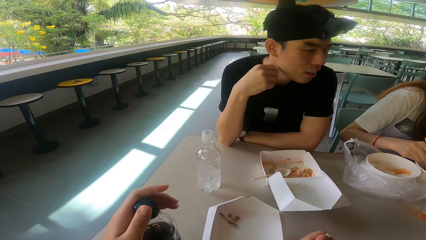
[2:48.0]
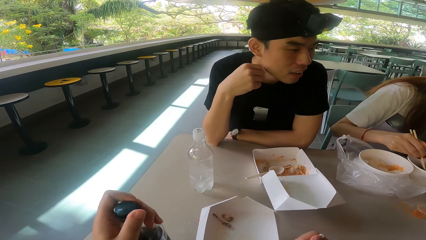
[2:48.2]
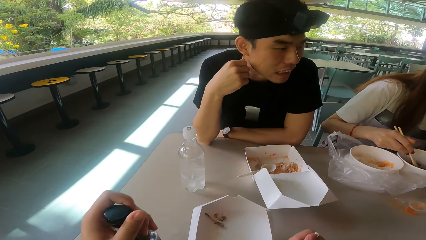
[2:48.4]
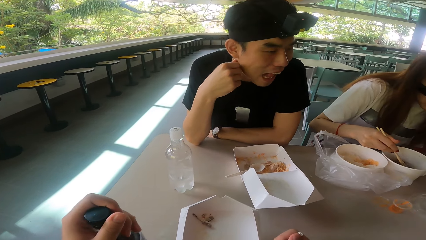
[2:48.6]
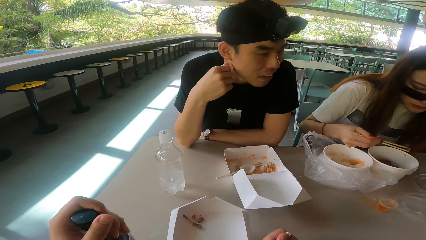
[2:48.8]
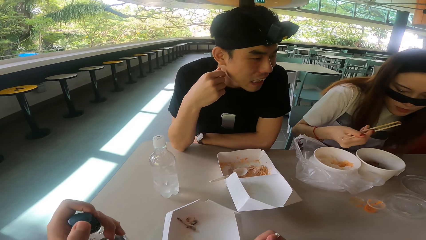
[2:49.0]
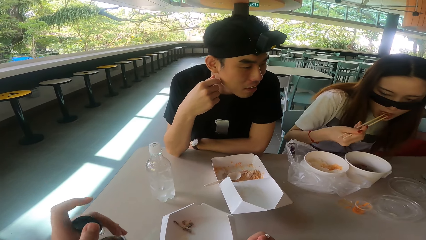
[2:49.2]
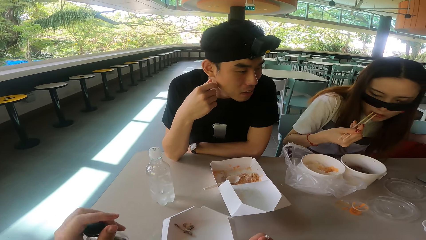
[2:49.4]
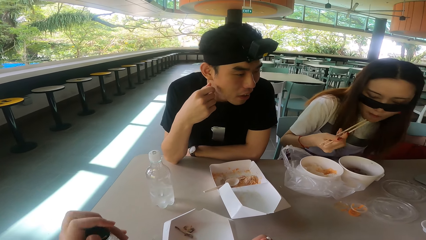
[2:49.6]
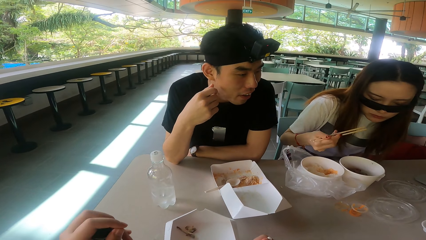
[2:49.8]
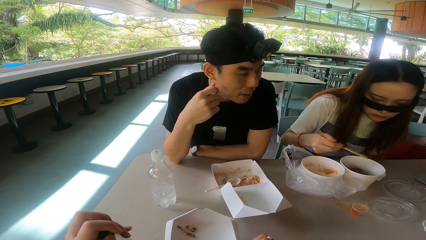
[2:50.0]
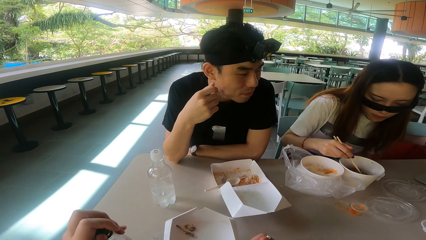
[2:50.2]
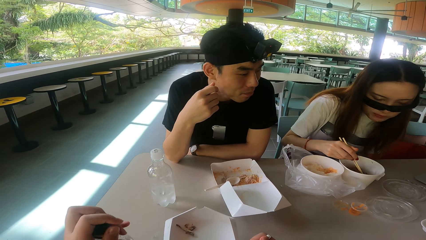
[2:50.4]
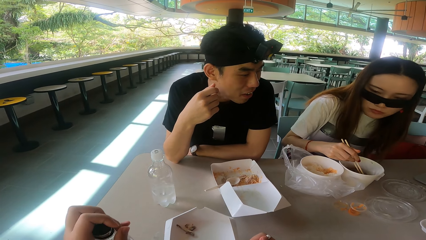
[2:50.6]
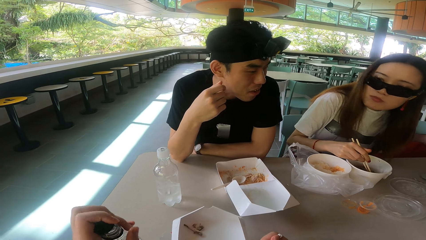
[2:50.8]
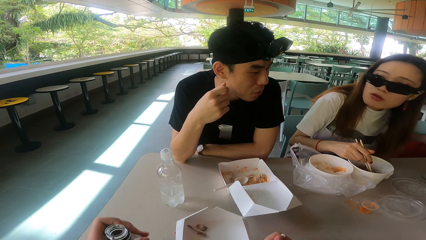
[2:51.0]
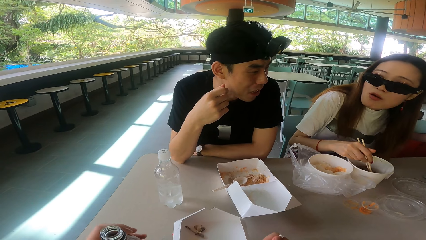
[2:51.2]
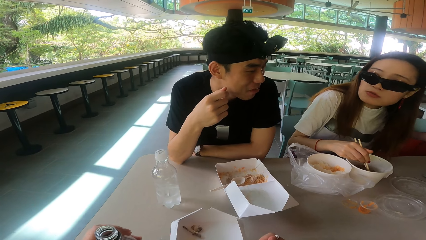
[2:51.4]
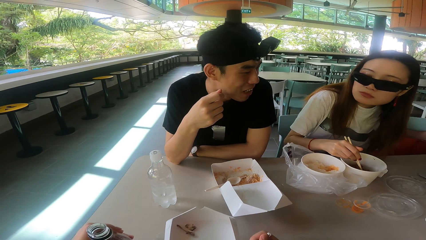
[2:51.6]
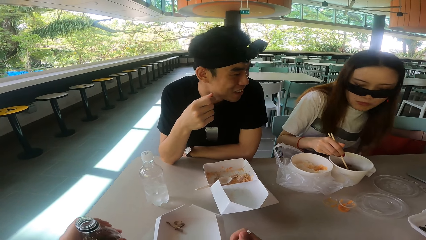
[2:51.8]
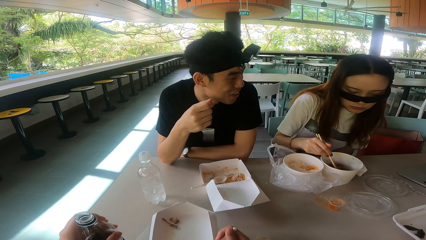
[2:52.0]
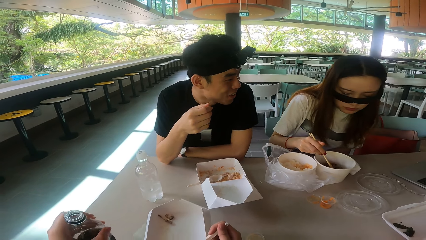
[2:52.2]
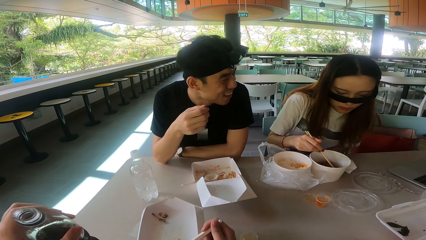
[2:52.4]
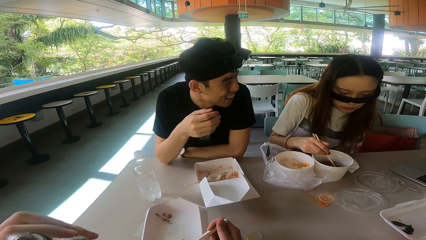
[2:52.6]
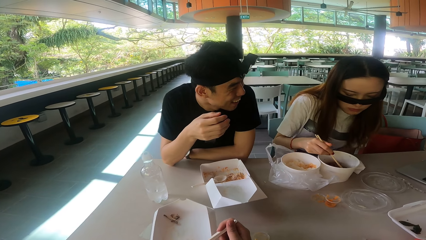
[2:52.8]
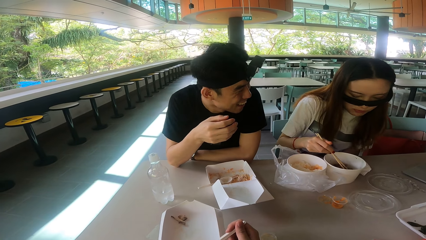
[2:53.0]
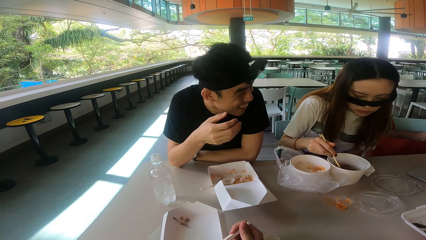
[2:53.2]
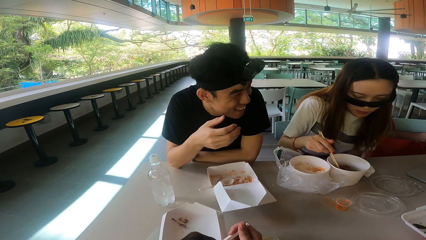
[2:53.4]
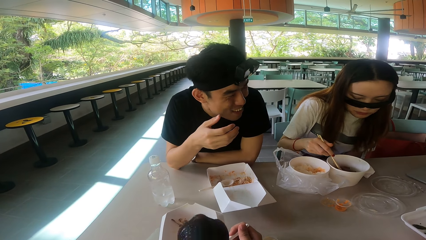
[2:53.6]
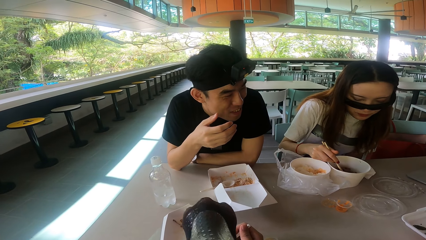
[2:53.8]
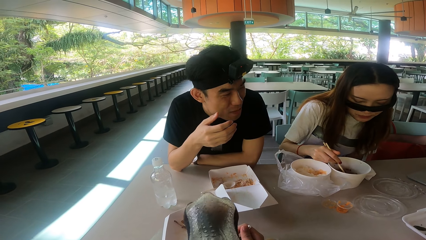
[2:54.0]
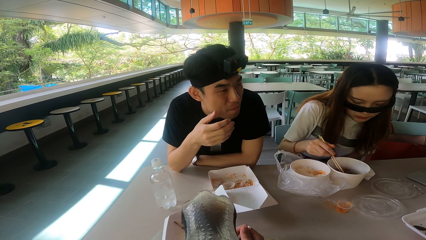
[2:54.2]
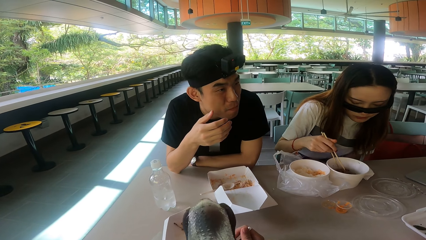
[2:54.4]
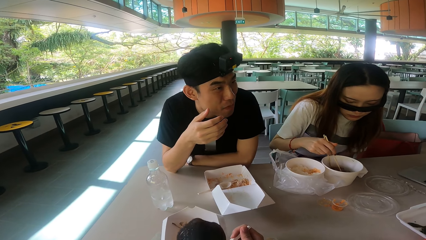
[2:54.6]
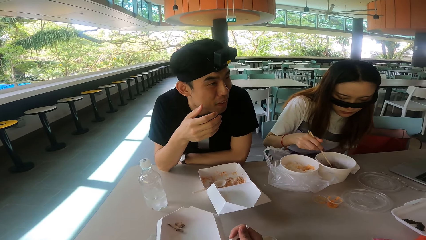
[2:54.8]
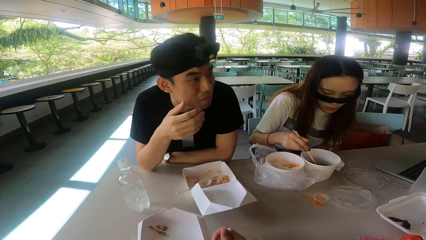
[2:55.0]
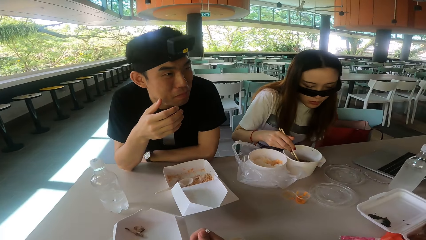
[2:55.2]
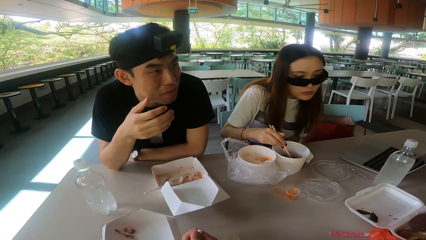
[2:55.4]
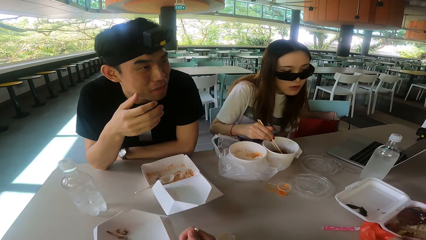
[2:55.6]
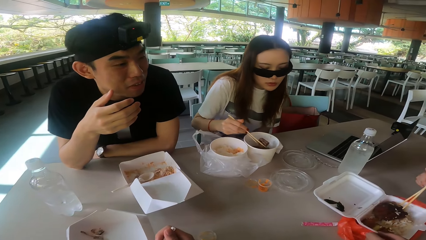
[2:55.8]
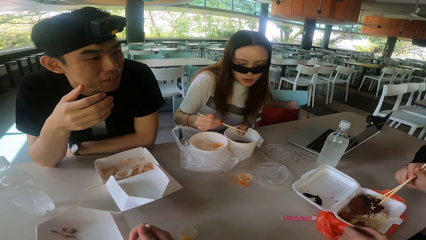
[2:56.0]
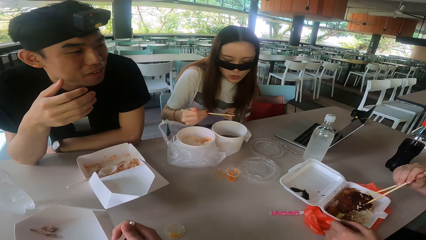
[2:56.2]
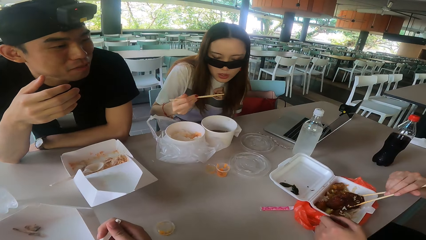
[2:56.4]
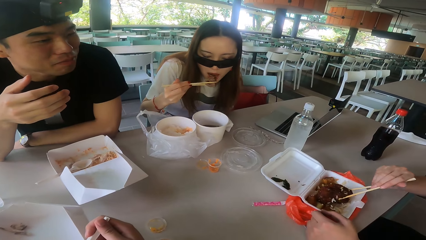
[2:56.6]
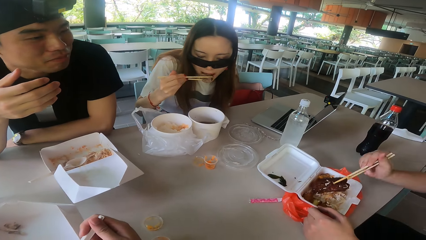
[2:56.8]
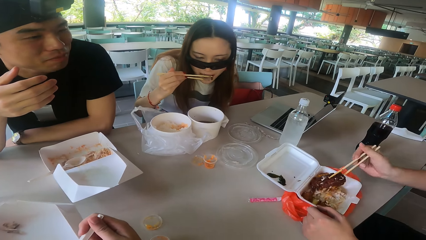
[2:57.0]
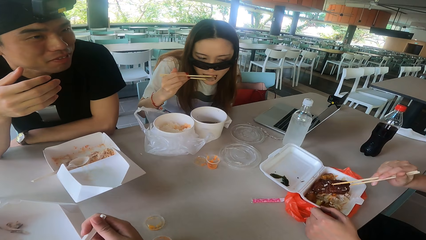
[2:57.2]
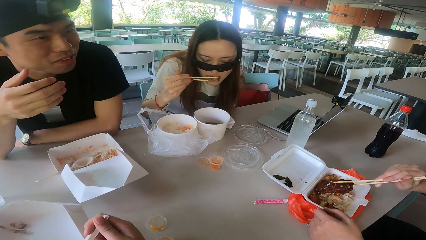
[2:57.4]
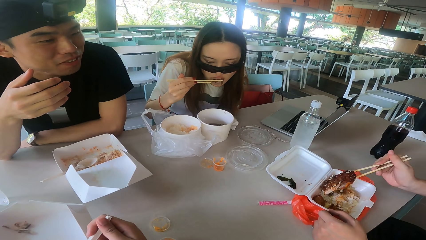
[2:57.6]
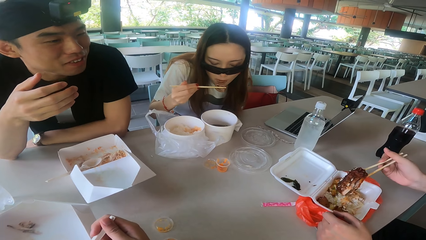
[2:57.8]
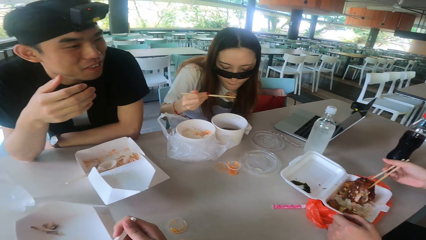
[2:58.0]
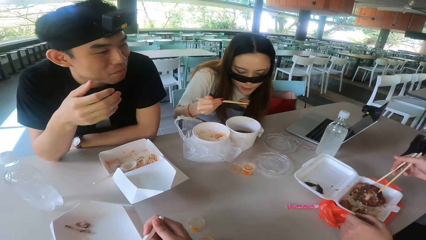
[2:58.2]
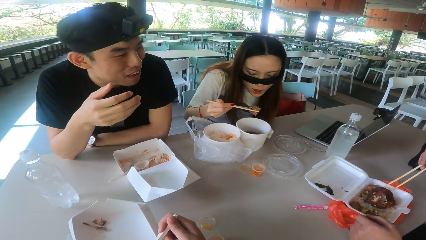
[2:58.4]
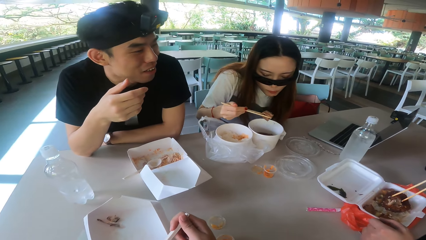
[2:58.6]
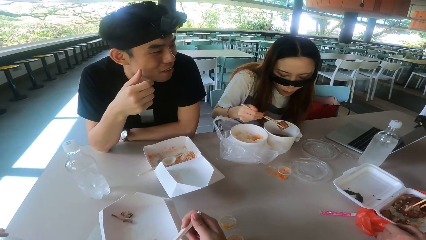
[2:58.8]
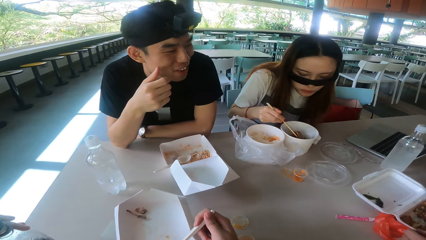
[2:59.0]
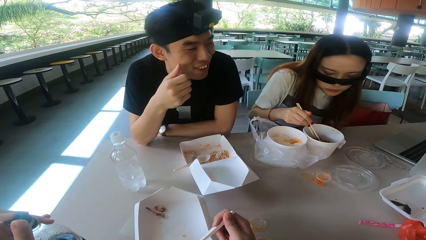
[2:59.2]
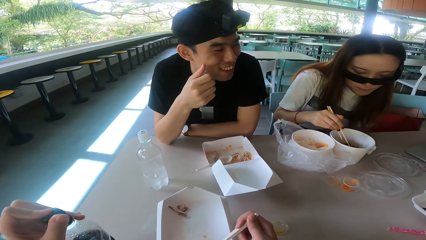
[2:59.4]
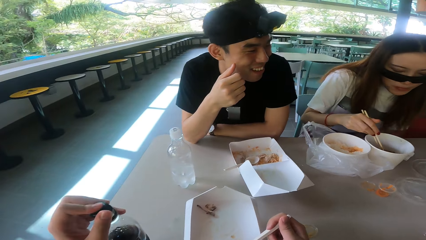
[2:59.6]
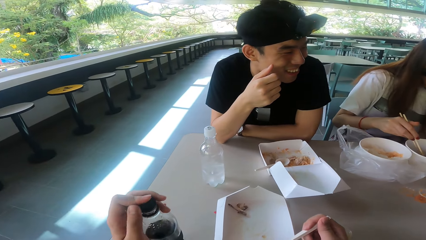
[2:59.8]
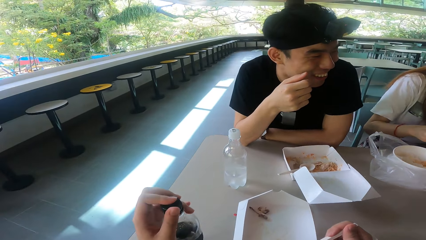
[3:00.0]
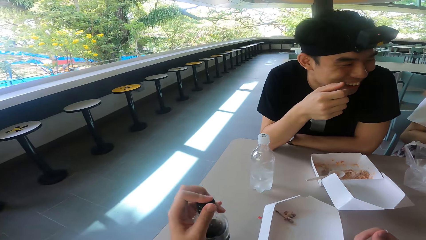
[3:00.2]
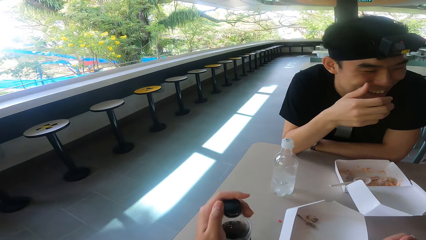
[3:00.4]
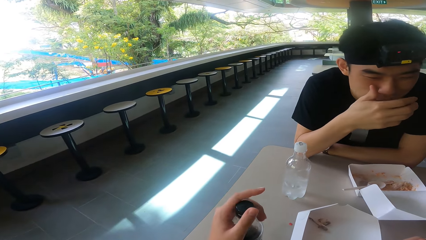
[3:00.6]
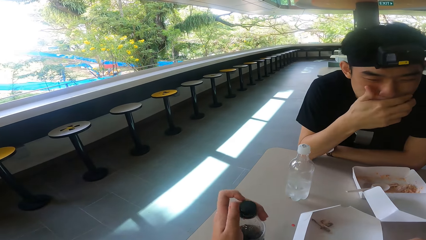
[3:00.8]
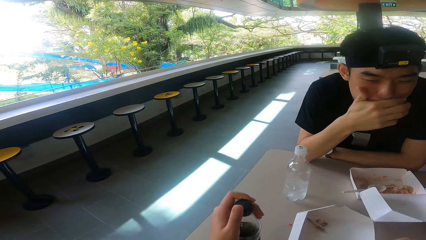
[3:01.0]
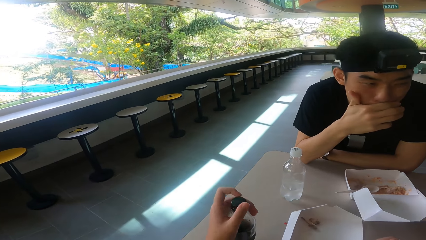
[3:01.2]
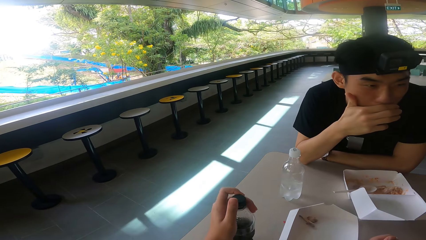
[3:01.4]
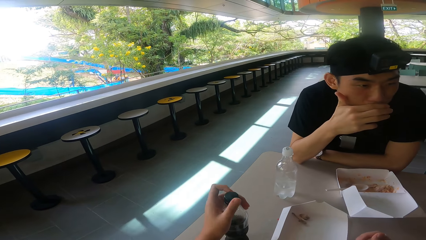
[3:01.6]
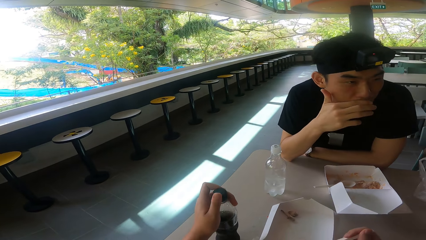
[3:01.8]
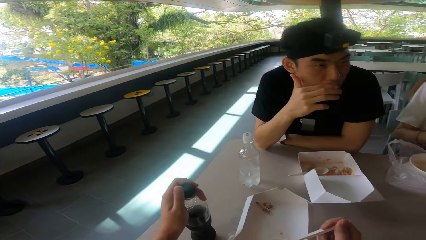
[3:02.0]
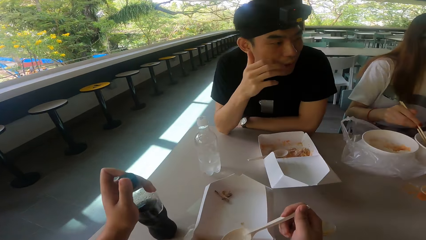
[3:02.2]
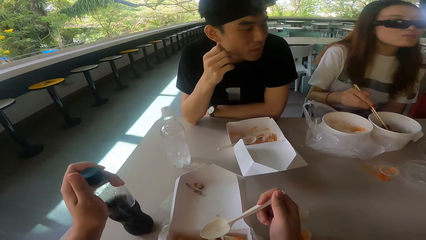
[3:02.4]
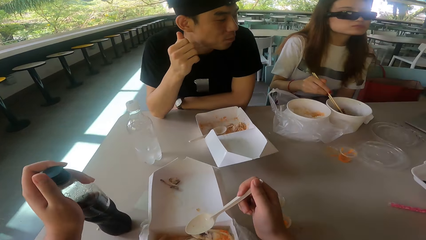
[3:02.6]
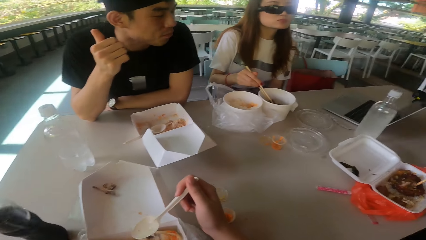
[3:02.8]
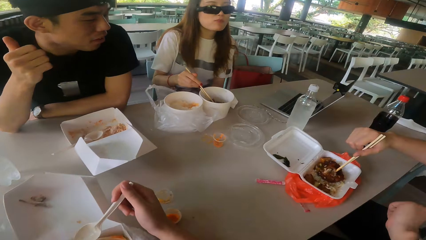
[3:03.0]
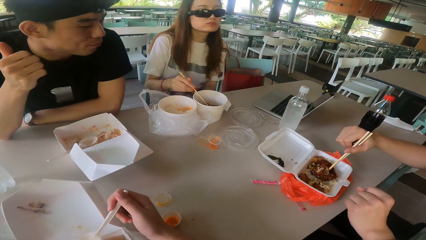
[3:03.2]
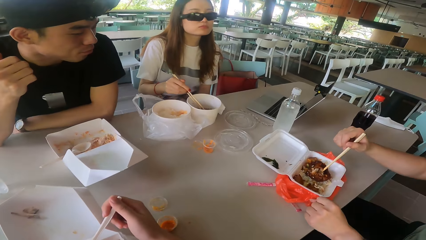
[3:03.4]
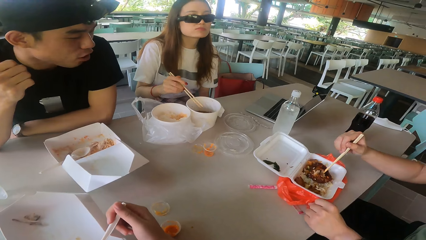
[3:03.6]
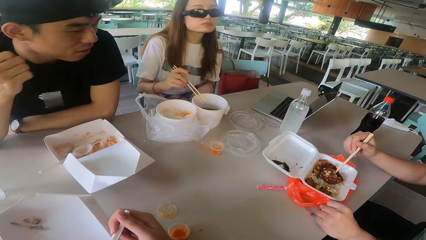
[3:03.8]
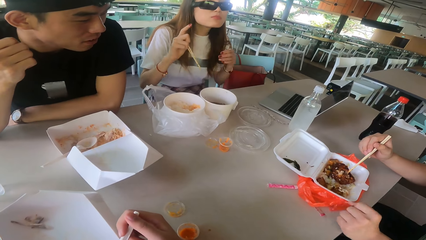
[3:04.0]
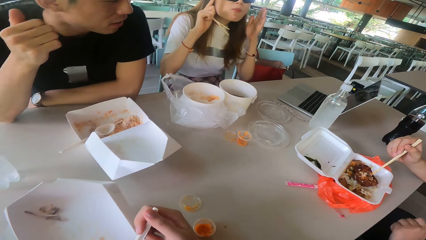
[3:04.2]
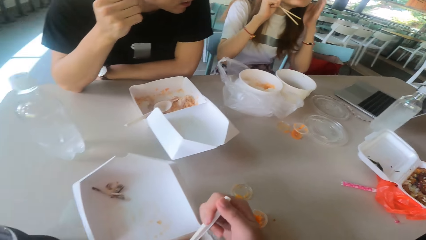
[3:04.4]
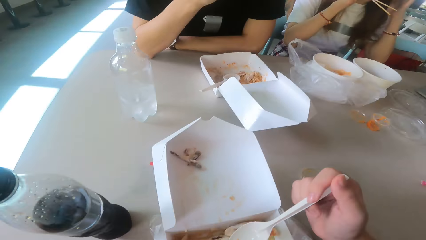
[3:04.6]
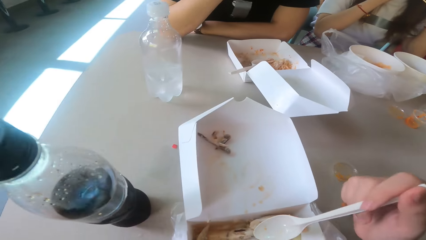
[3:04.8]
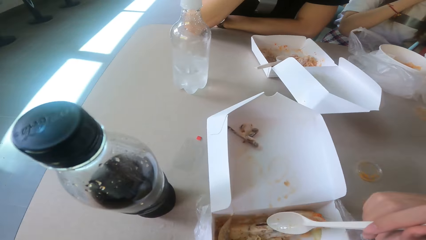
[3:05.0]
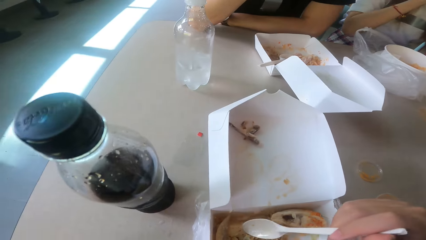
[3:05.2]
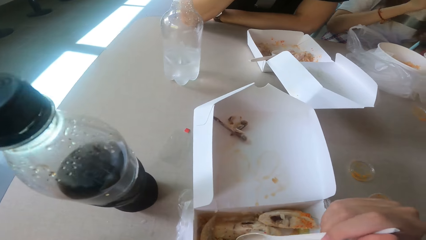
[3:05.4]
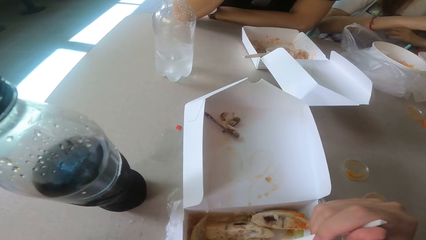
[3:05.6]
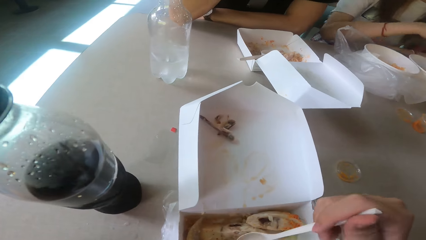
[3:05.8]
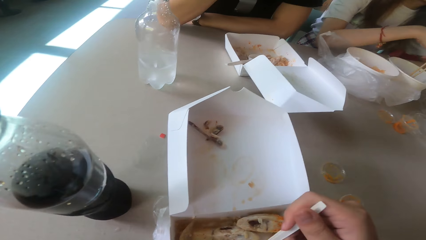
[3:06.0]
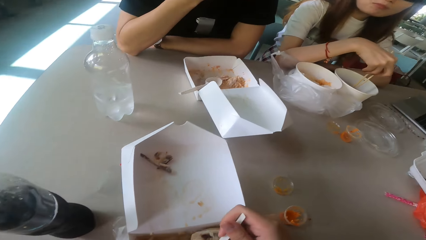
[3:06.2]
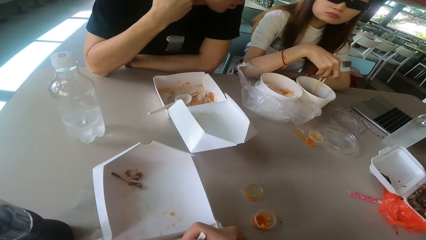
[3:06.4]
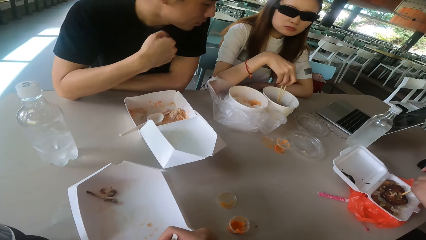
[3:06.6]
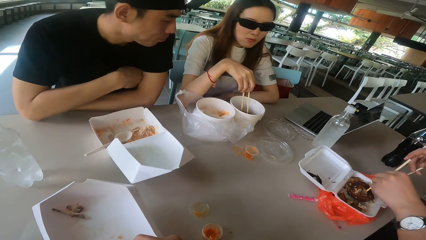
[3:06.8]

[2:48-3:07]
The camera wearer picks up the bottle and opens the bottle. A woman eats the food. The camera wearer drinks from the bottle. A man eats the food. The camera wearer closes the drink bottle. The woman lifts the hands. The camera wearer eats the meat.
